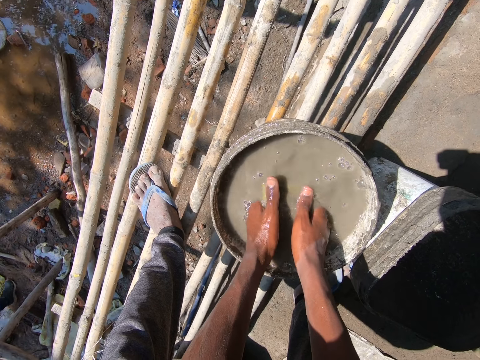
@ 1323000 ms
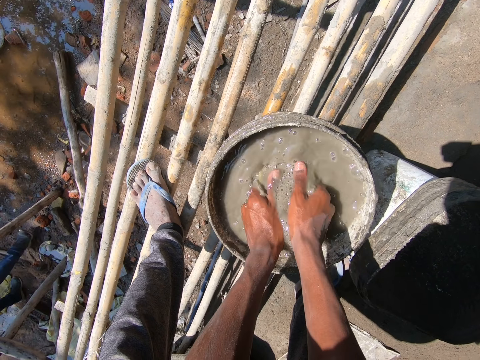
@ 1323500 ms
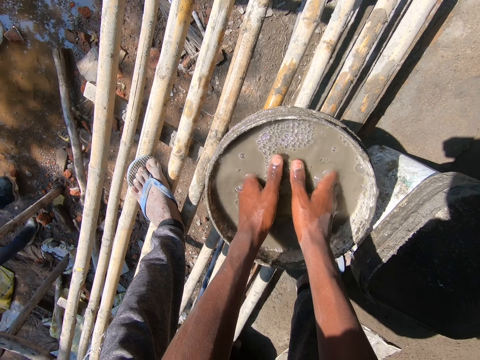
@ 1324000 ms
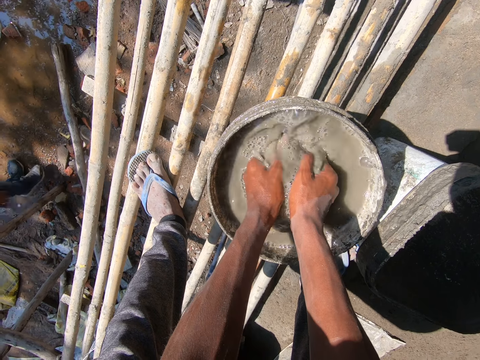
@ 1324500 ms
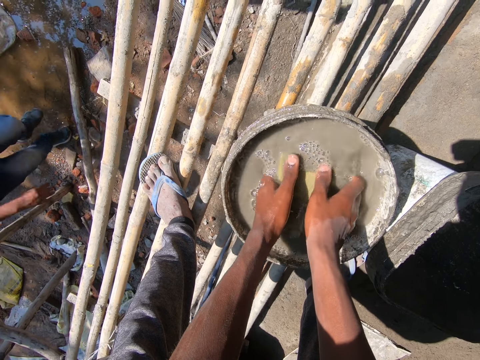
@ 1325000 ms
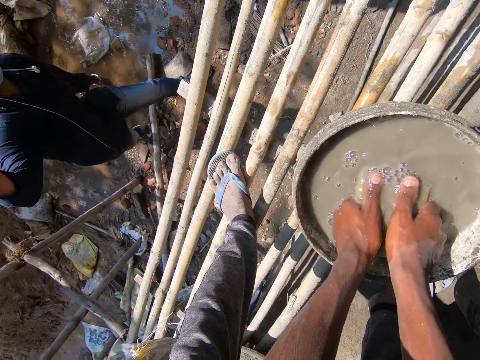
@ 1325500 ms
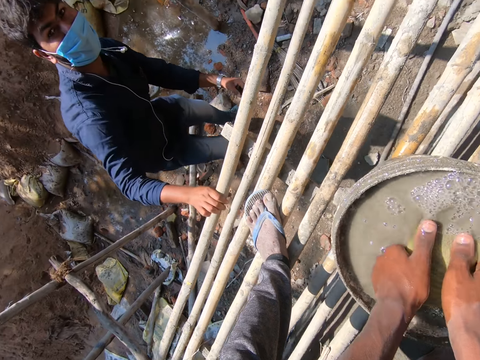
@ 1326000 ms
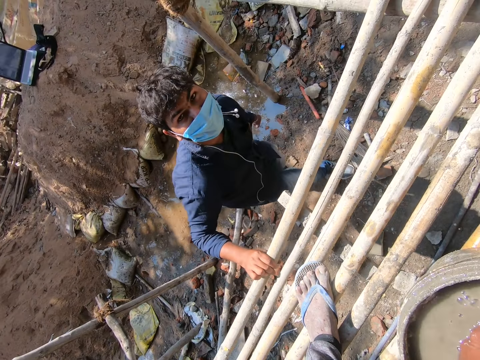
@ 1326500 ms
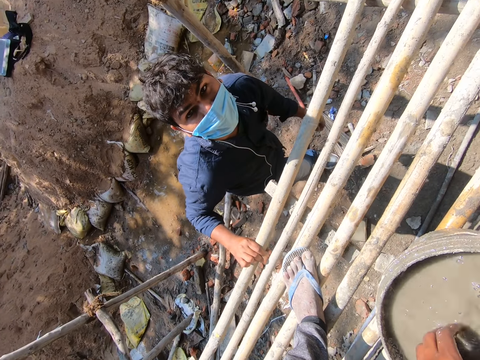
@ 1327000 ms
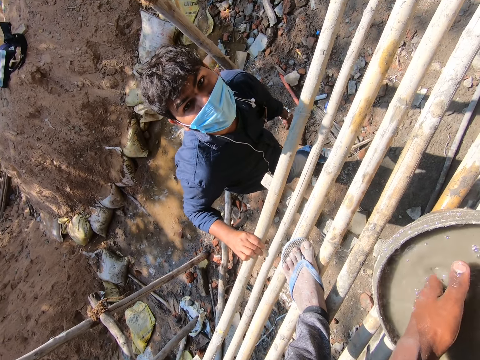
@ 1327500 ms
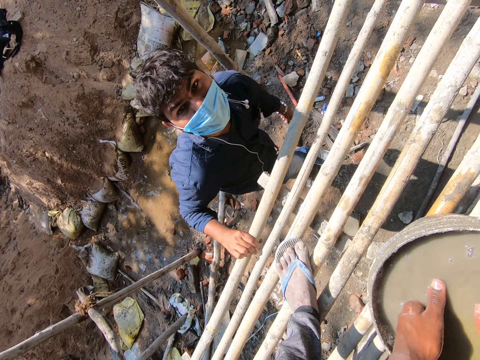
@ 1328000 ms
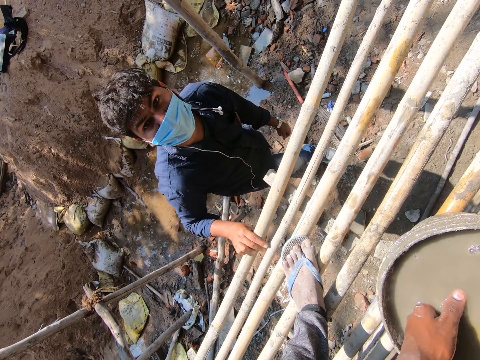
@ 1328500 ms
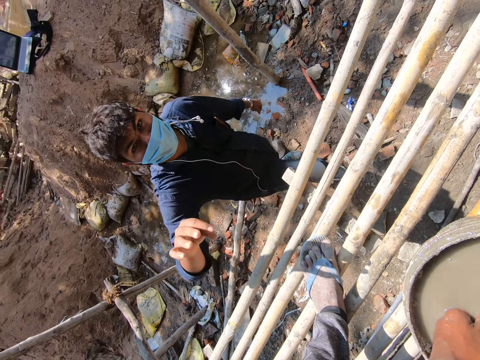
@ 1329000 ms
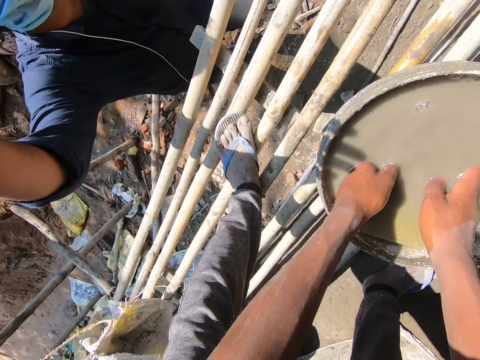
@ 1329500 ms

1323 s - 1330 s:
The camera wearer interacts with a man.
